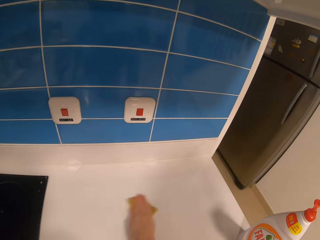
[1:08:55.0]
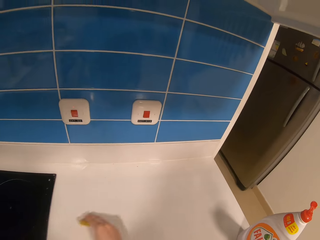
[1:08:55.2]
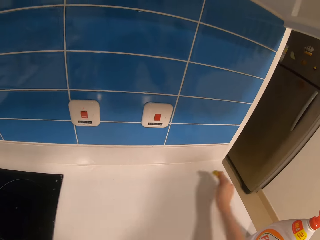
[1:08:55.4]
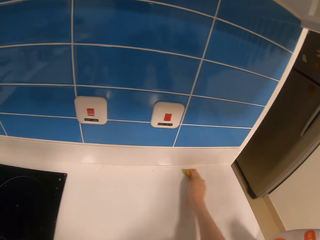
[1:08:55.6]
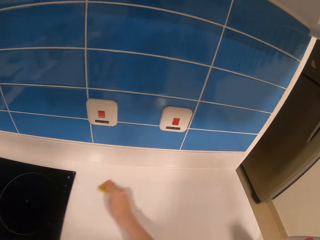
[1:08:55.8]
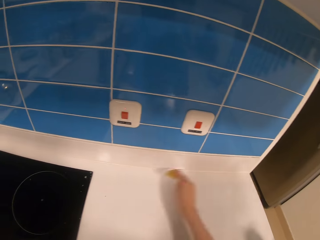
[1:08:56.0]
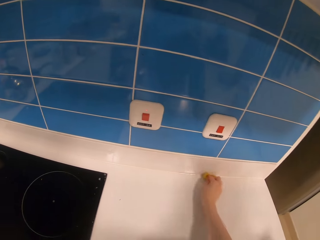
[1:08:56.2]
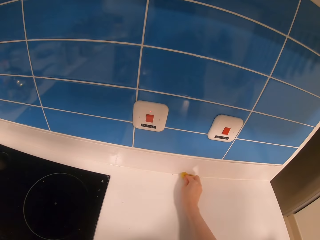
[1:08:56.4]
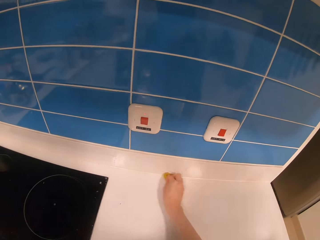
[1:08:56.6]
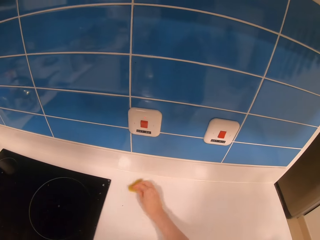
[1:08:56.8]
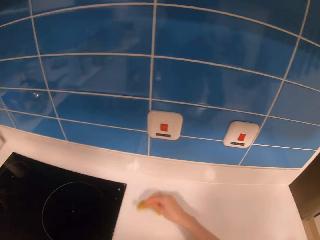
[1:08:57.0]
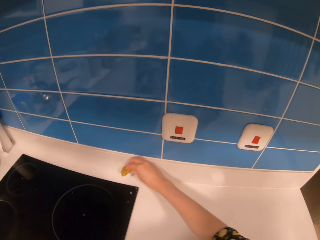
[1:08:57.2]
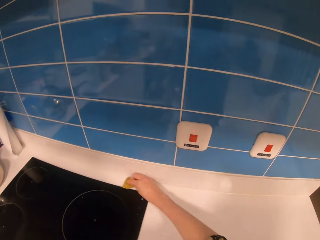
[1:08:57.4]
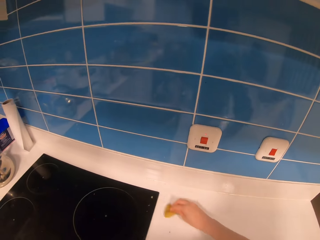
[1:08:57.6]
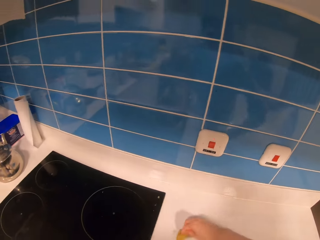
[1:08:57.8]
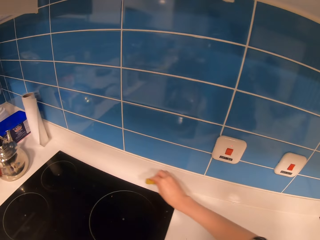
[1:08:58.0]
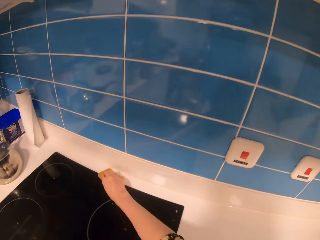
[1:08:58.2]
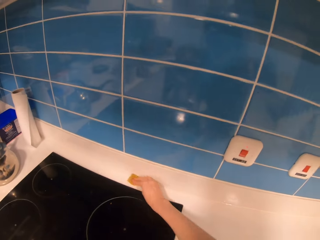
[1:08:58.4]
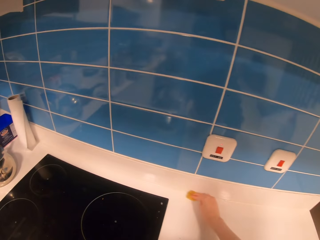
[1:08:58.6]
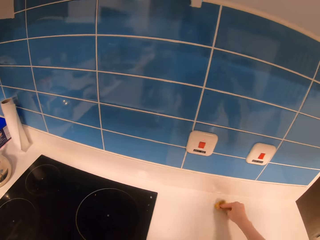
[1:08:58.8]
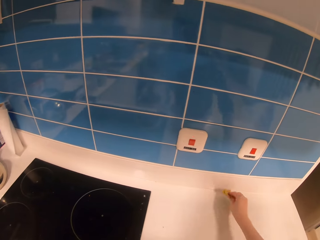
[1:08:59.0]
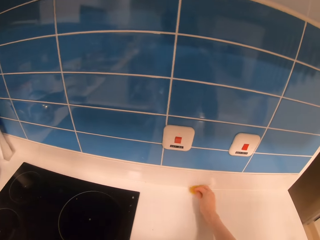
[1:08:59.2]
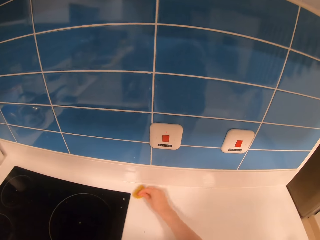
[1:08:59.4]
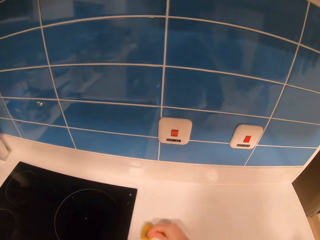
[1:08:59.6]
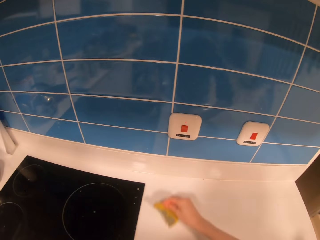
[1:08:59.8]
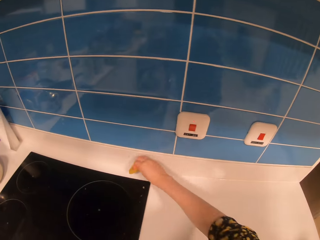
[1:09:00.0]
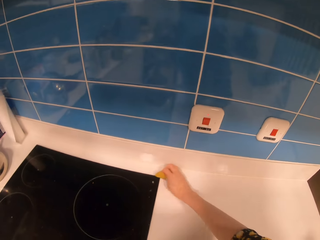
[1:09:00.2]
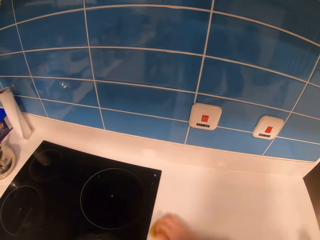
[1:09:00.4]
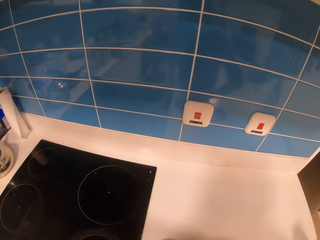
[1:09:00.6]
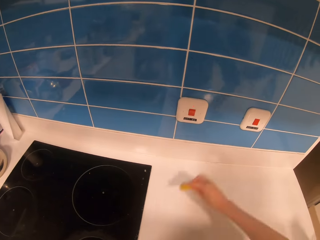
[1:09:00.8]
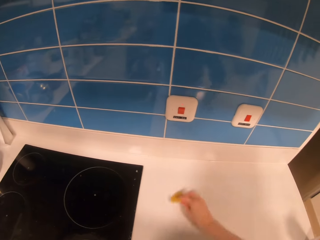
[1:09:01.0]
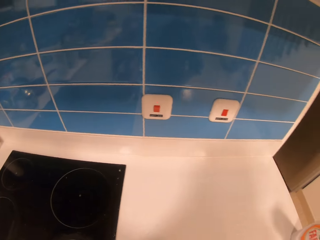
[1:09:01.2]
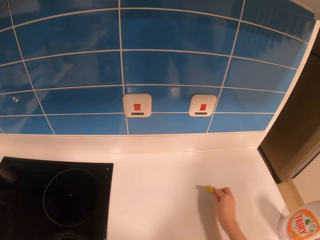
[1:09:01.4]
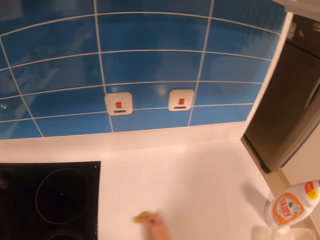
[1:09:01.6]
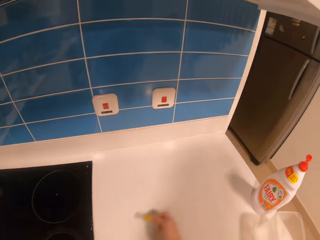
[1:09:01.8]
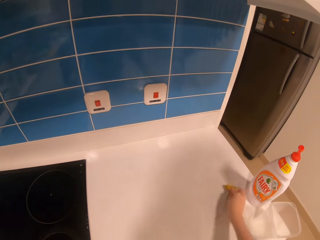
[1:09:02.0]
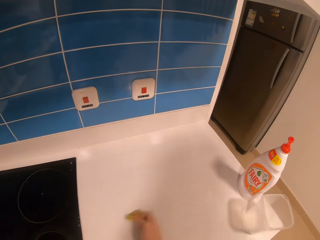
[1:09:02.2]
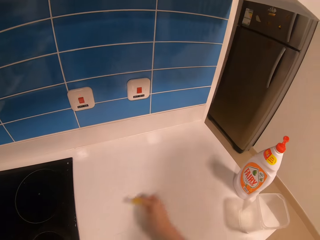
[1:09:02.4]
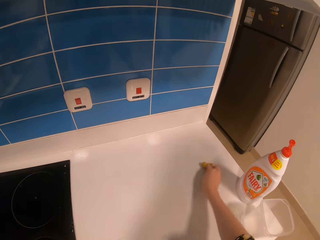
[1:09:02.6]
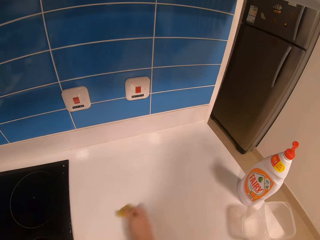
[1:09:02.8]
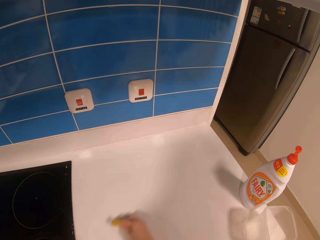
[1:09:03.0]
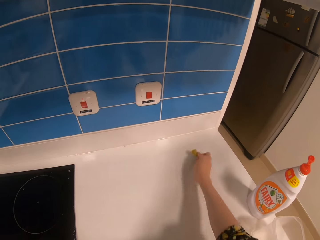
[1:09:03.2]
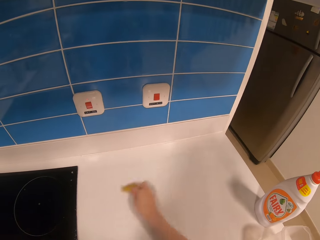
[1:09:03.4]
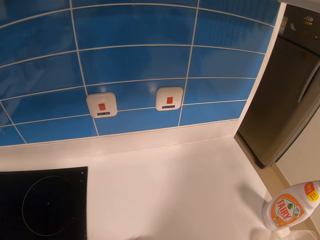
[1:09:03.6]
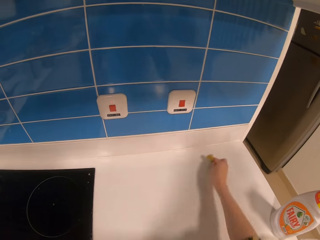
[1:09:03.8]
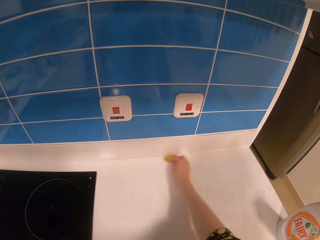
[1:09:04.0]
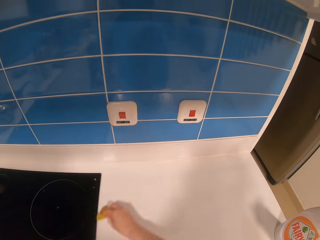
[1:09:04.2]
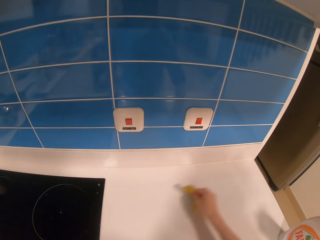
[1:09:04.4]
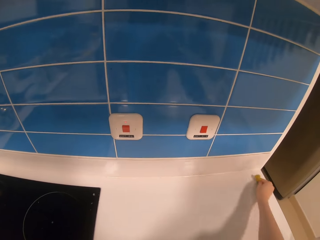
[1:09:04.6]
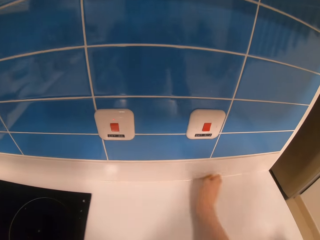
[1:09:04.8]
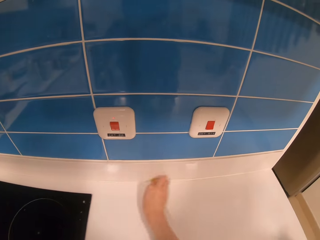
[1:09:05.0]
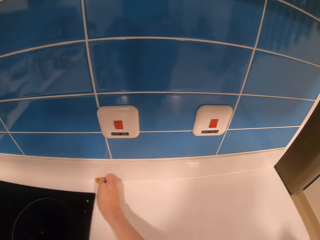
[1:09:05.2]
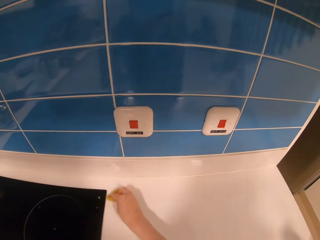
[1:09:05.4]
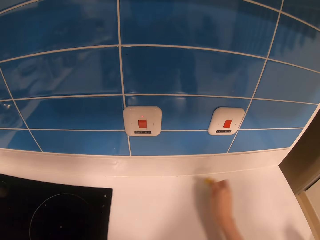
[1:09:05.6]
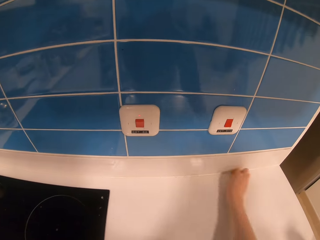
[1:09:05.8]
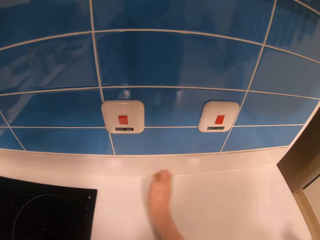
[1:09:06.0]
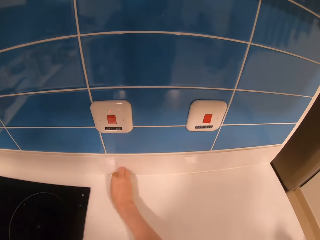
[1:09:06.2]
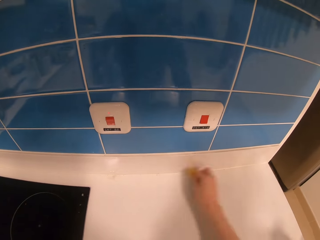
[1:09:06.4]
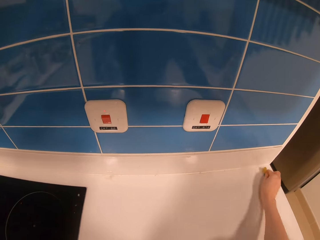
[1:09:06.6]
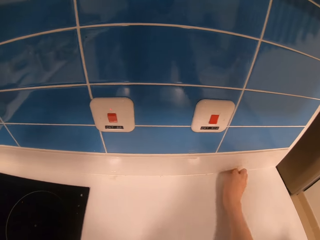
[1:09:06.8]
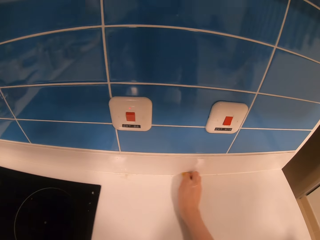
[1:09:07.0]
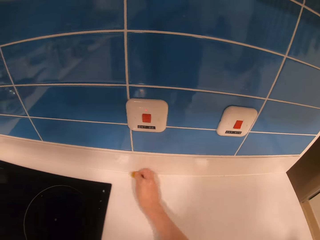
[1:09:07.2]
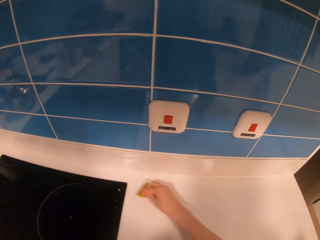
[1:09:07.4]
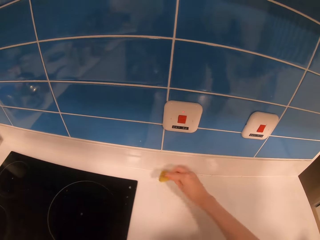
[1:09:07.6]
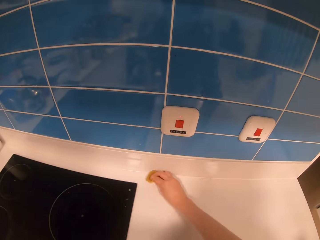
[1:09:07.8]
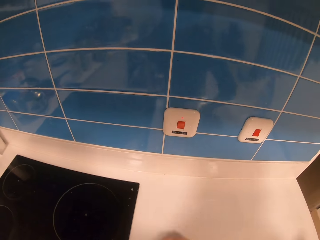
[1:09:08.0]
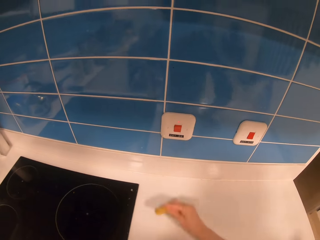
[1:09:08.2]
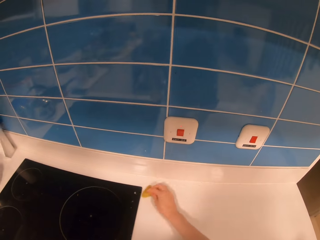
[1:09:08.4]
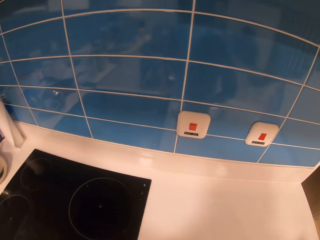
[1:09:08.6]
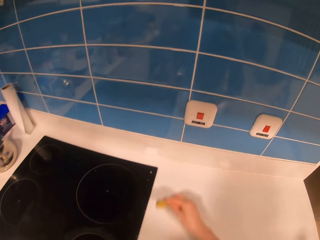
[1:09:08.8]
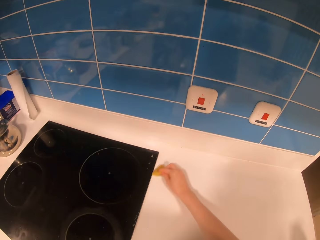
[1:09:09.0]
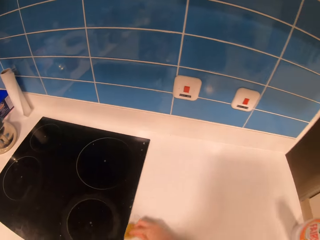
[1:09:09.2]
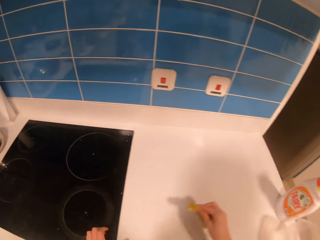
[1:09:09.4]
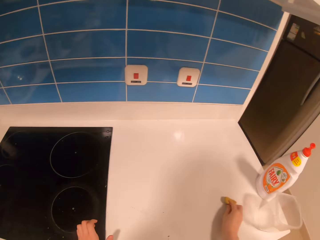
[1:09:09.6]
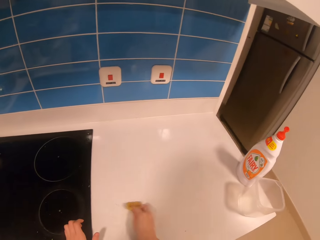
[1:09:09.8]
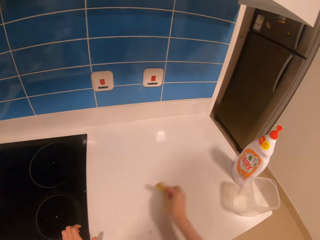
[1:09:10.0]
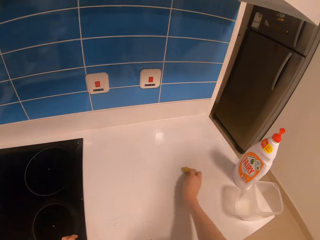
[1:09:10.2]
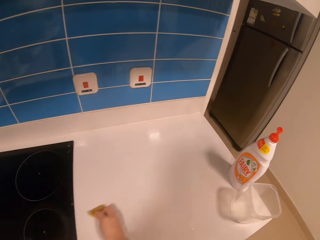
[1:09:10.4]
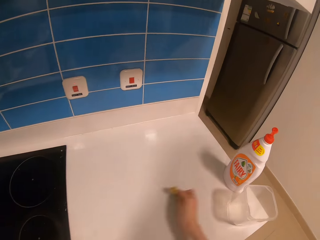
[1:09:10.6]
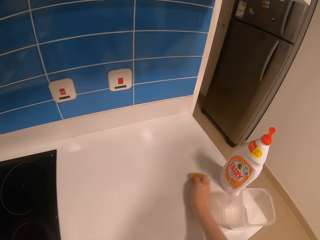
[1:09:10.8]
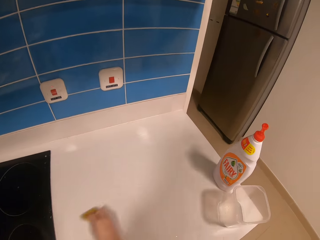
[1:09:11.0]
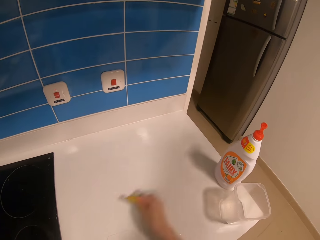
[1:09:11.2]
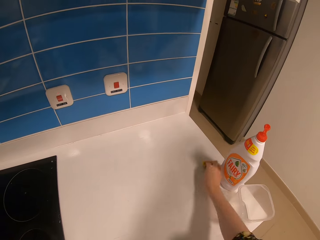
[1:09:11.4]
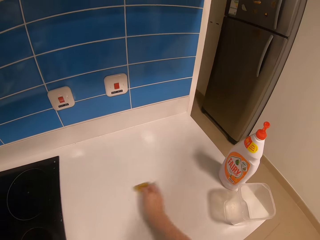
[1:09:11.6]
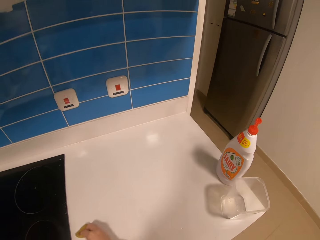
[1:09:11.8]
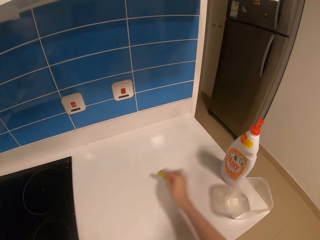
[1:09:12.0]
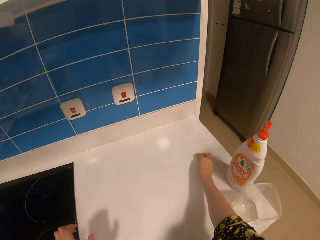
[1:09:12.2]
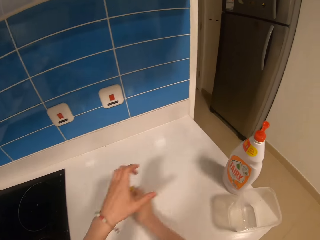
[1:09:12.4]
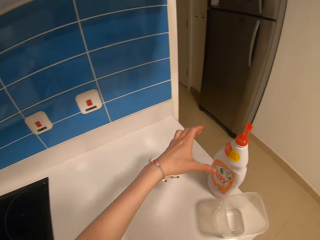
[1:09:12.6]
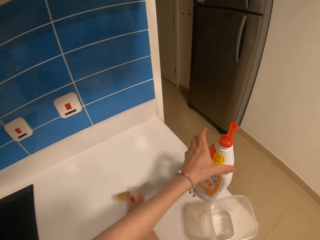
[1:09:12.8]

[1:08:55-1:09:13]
The camera wearer scrubs the countertop with the sponge.
